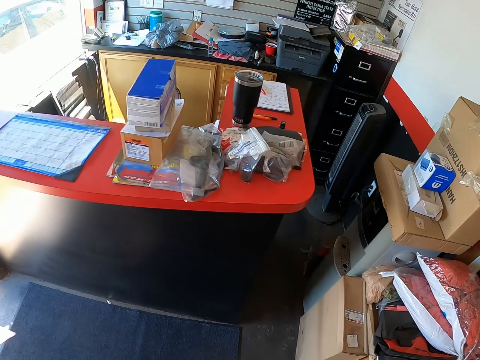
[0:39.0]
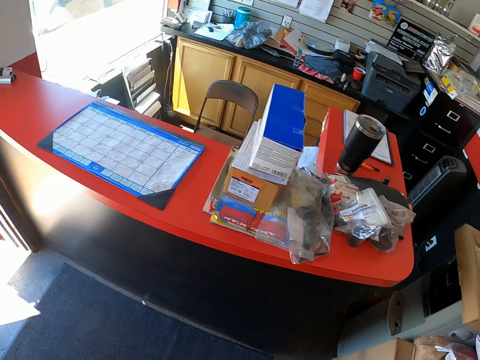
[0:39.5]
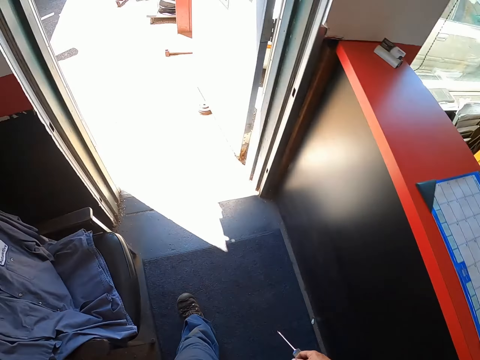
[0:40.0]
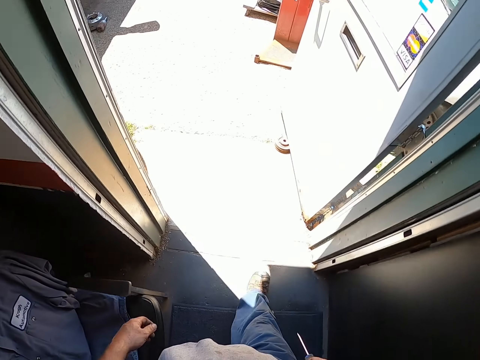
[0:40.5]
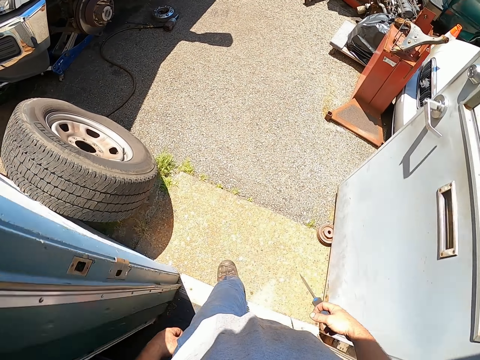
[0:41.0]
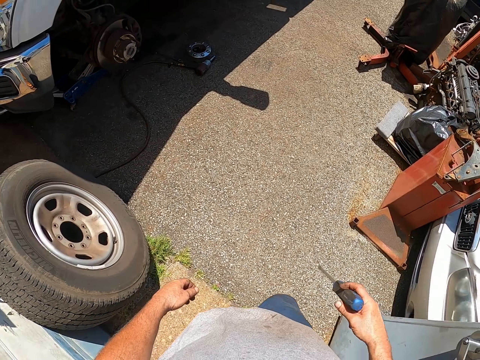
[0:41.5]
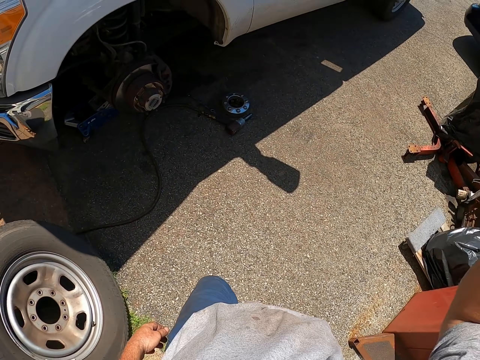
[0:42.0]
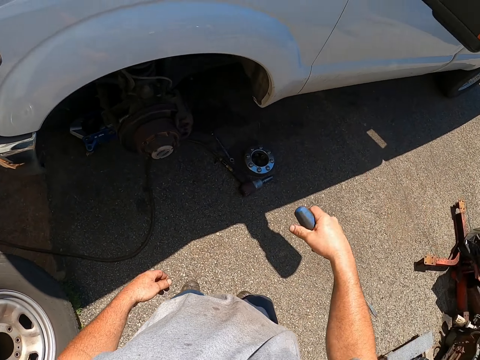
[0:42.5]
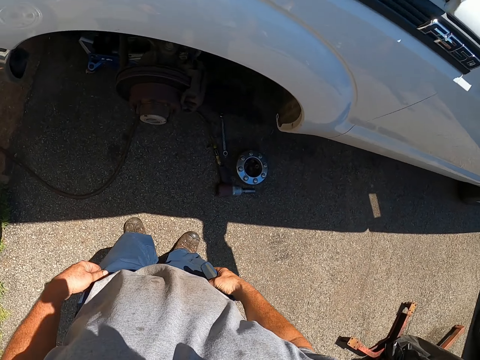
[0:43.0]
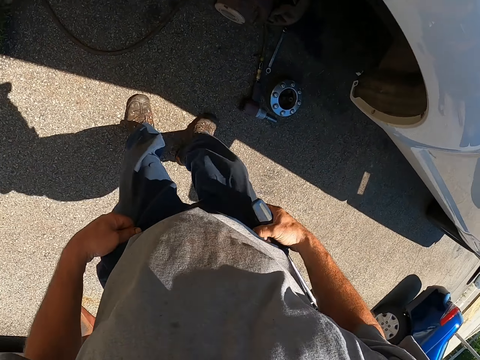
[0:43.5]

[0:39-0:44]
The camera wearer looks around and walks out of the room.

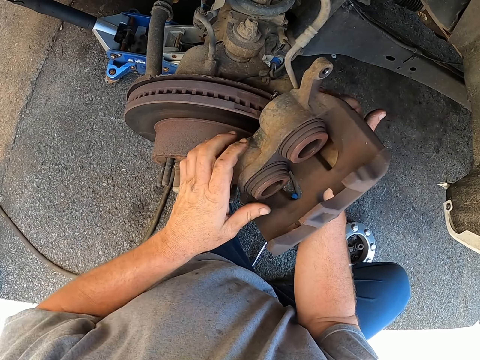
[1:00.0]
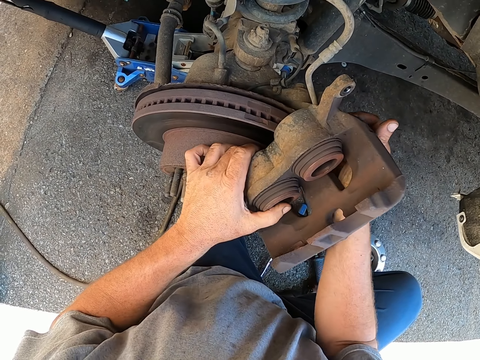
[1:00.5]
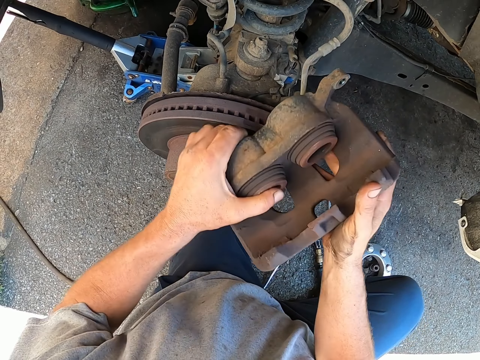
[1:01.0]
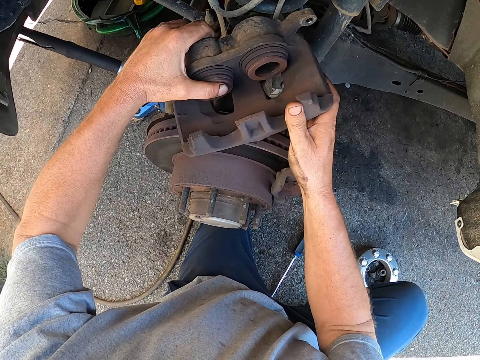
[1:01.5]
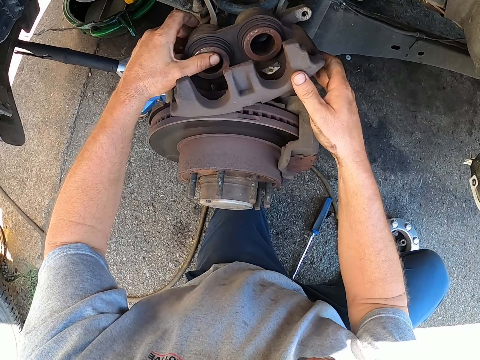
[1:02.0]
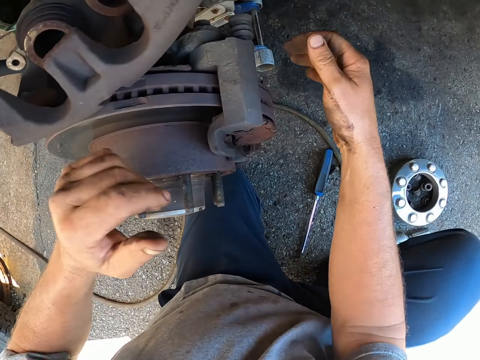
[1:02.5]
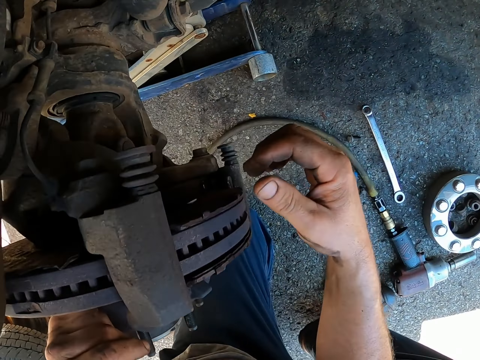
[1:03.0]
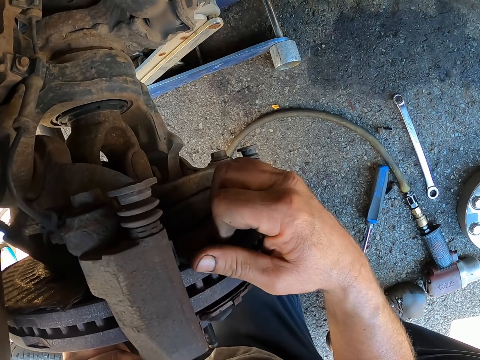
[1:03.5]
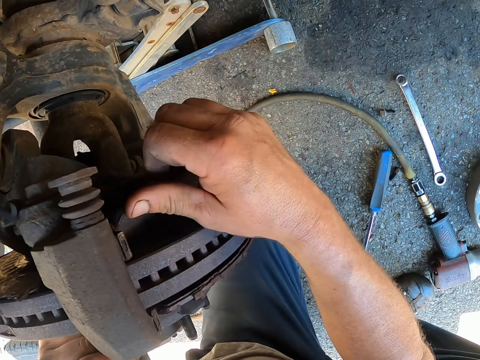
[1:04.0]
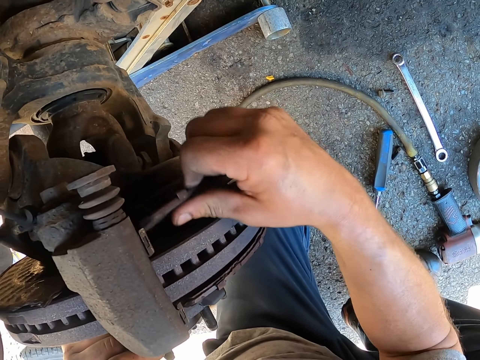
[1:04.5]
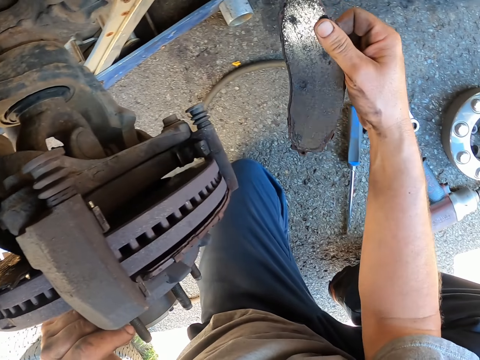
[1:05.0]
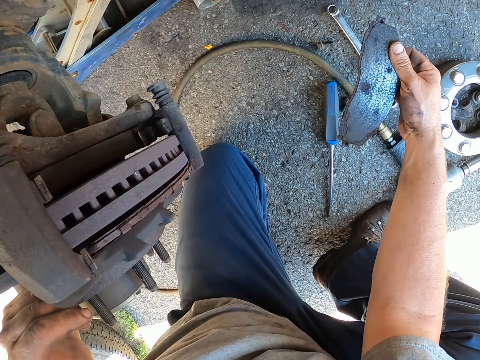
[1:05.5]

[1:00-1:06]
The camera wearer removes a part. They remove a part again. They hold a brake pad.

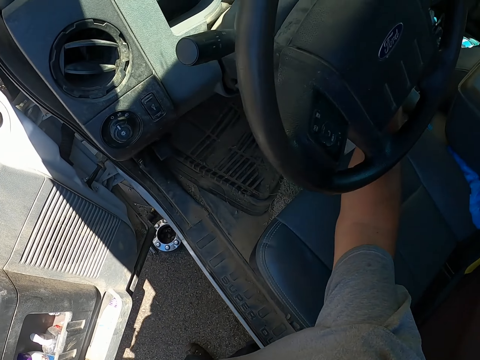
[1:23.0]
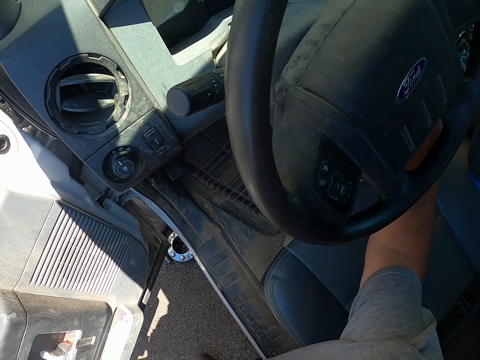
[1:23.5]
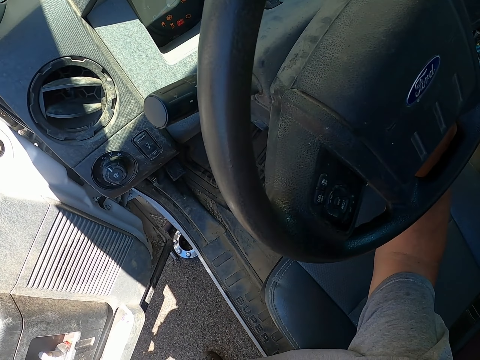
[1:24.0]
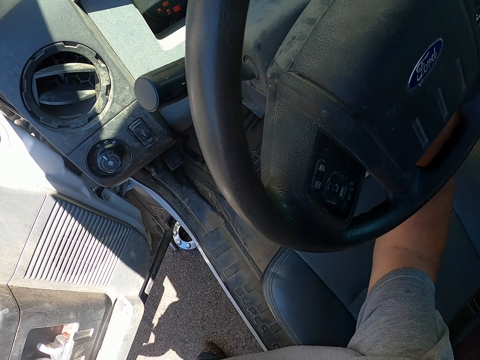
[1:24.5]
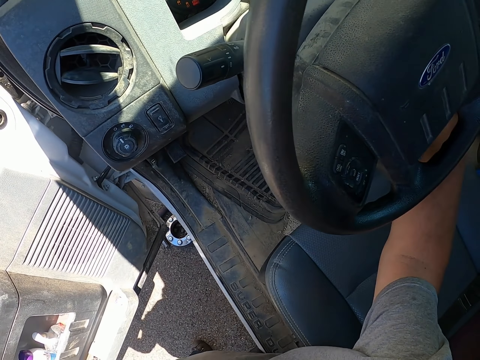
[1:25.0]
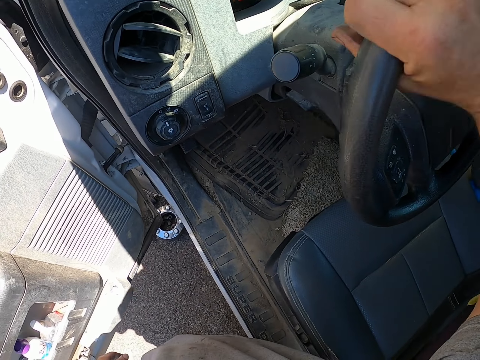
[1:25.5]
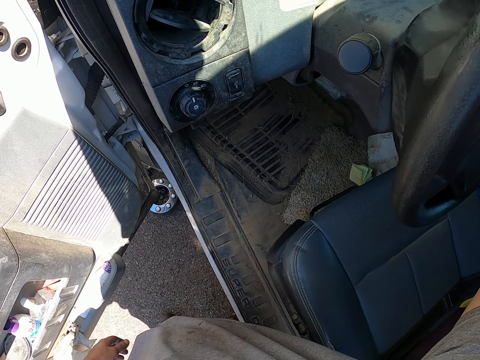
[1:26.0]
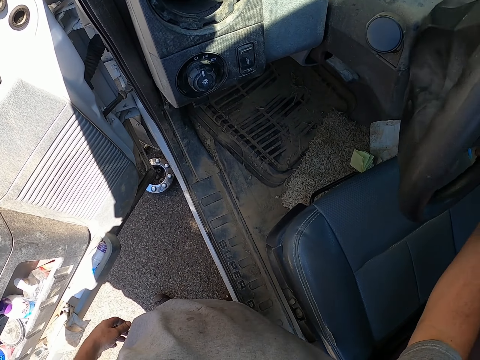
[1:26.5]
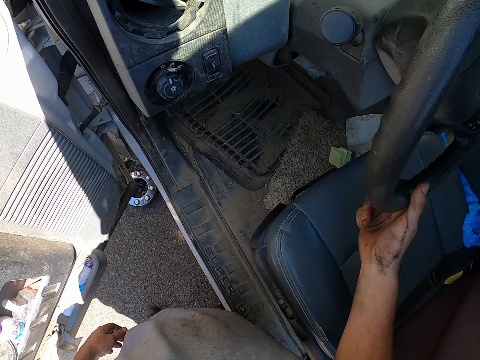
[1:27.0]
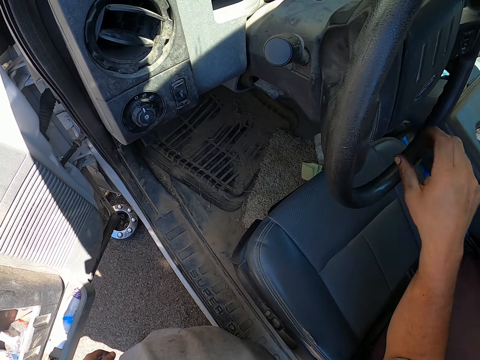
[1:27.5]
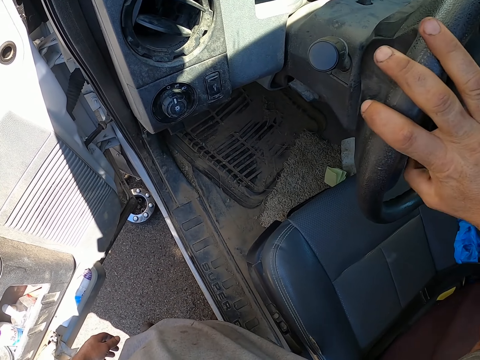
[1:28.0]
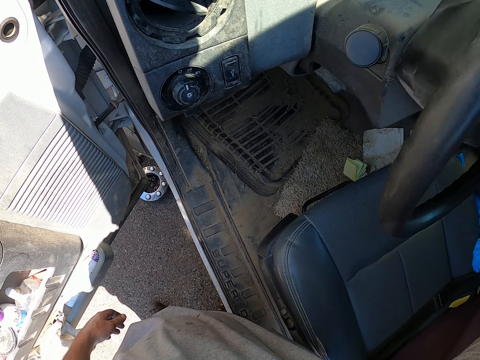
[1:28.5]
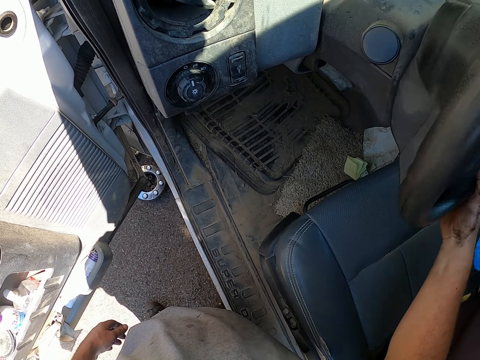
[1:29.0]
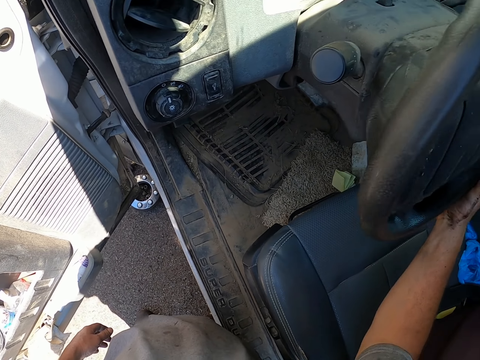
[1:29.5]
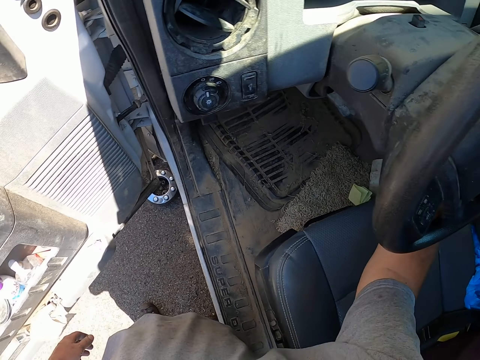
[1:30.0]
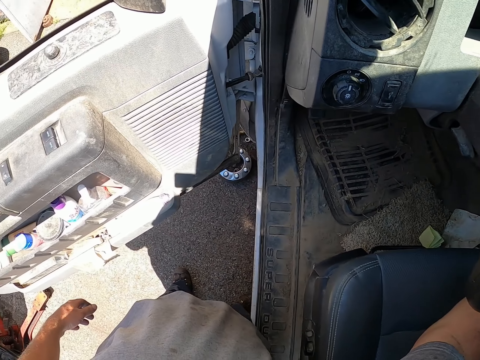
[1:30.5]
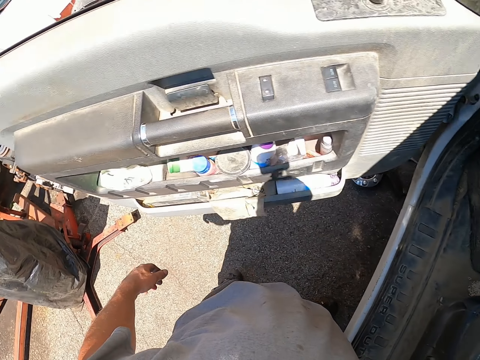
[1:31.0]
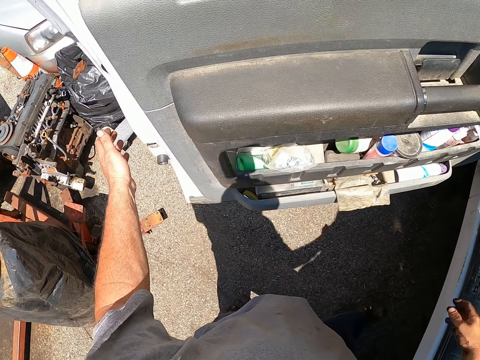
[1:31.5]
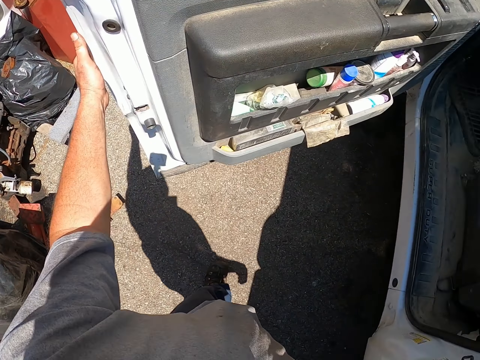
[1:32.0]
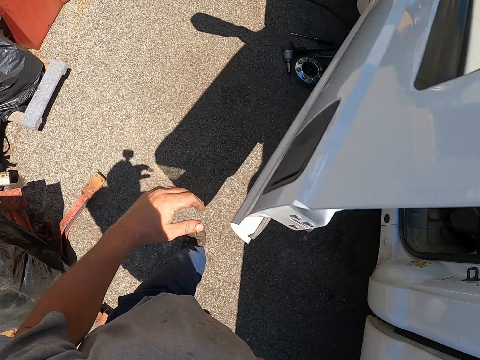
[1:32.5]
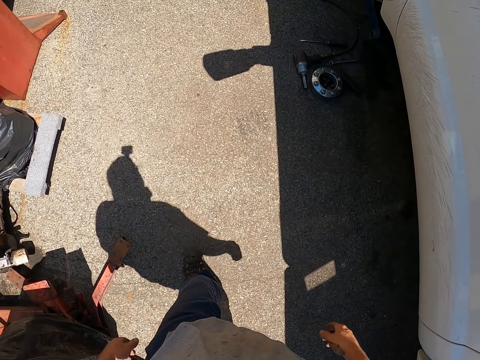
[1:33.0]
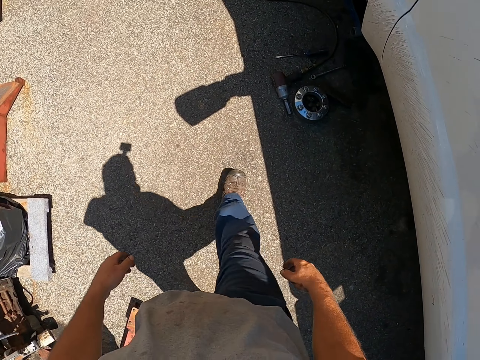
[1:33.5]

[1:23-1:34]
The camera wearer takes something. They move the steering wheel. They close the car door and walk.

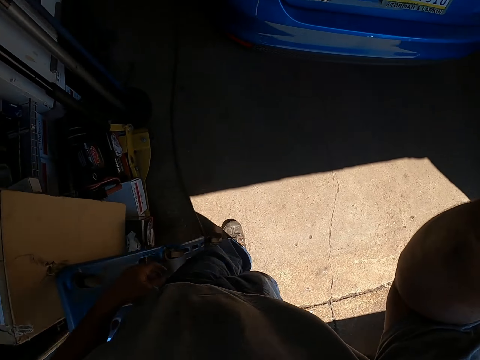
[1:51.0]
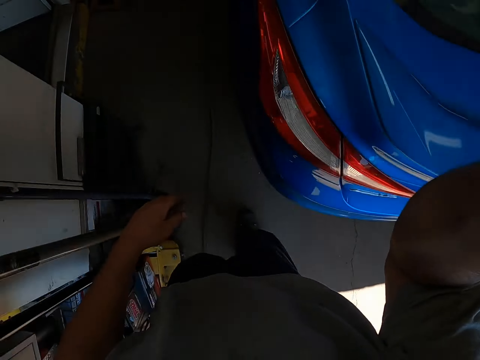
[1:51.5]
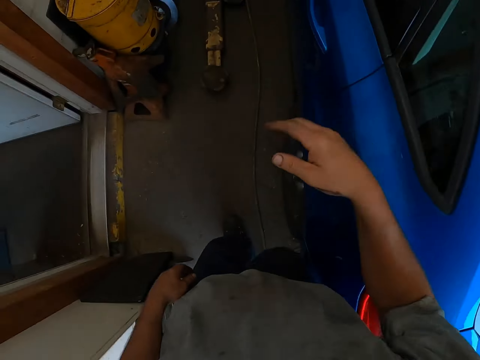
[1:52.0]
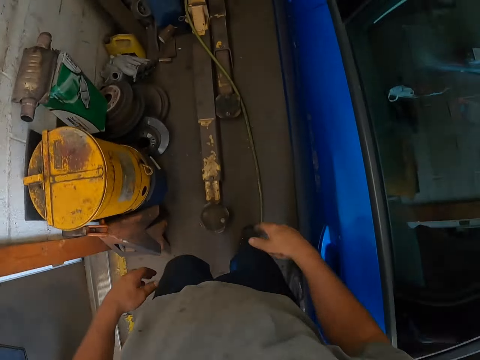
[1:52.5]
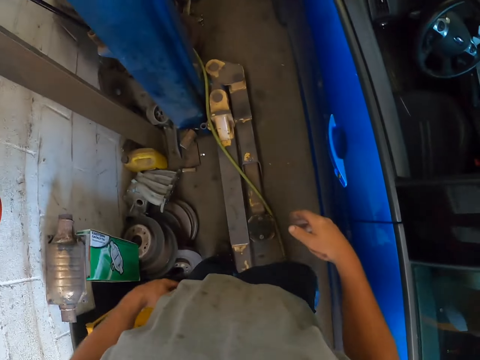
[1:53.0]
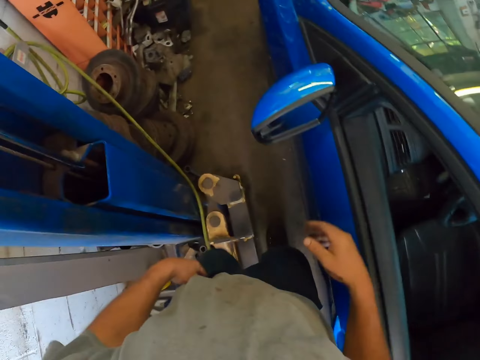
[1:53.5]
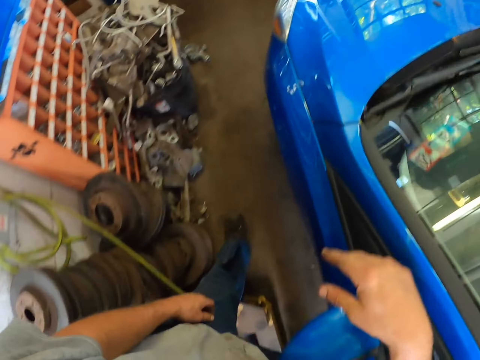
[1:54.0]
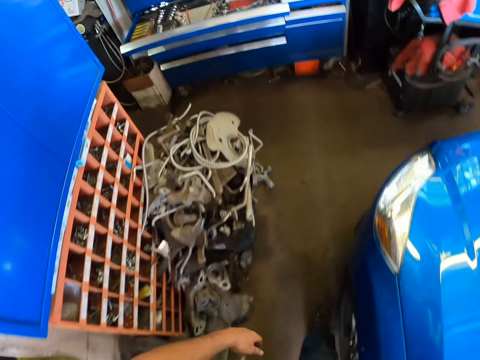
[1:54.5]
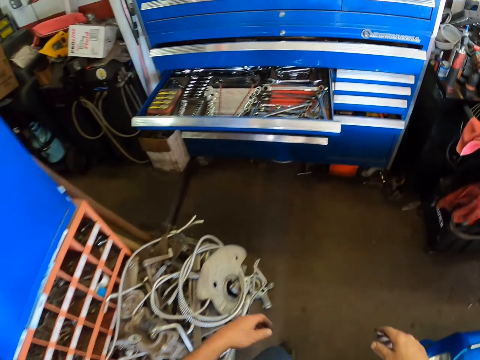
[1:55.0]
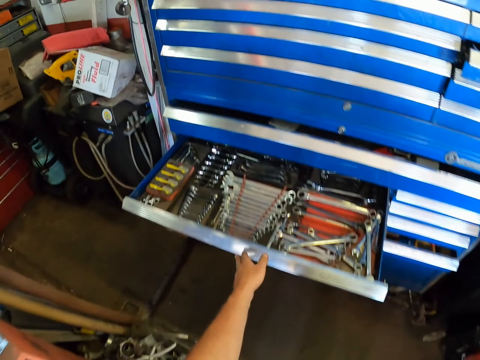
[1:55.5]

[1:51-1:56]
The camera wearer touches the camera and walks round the garage.
